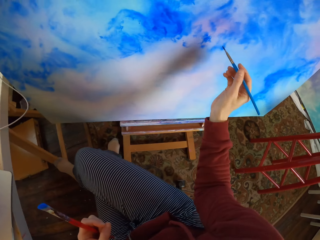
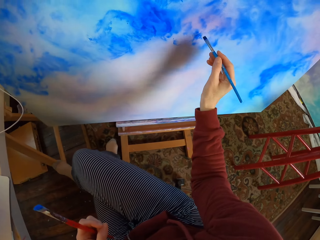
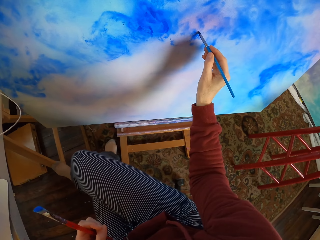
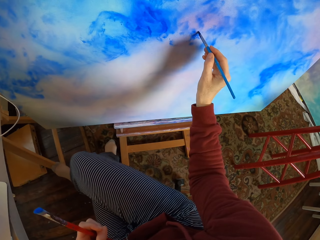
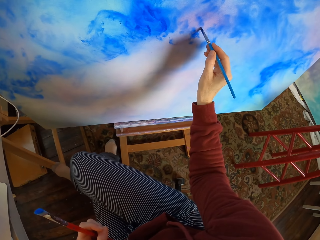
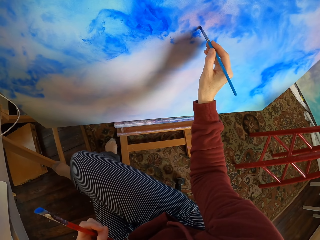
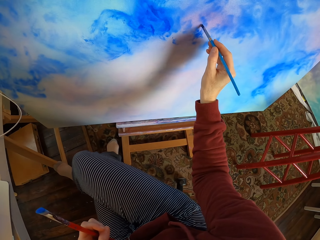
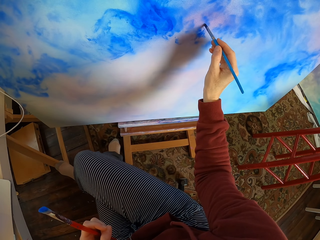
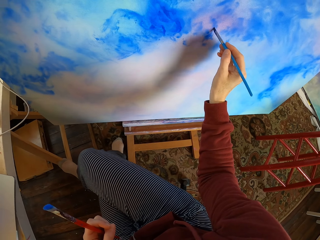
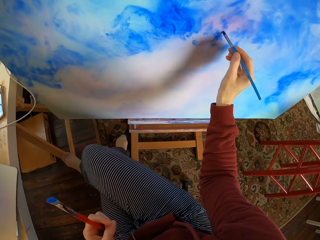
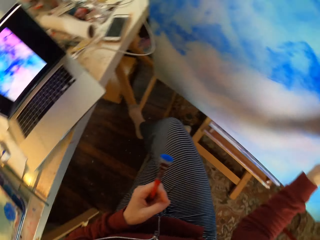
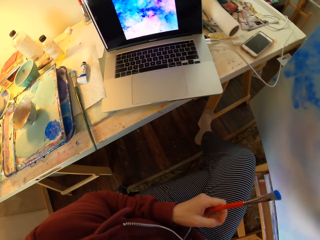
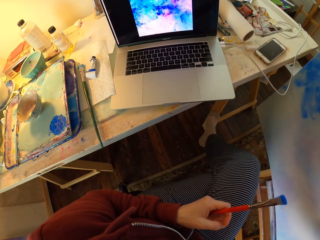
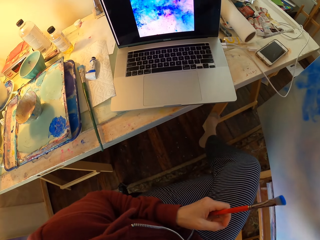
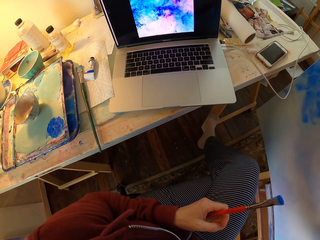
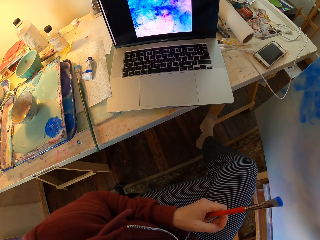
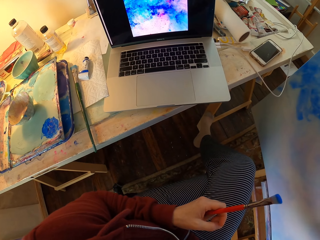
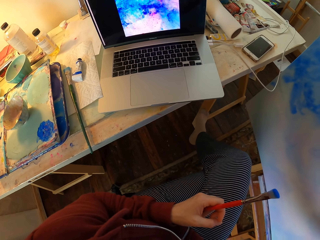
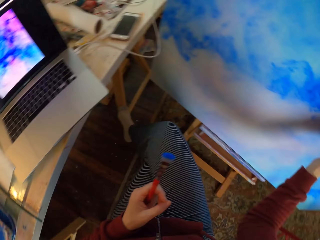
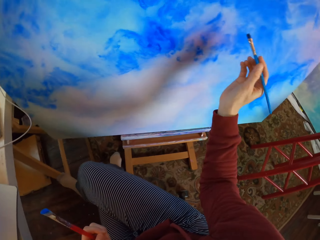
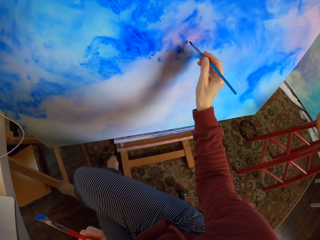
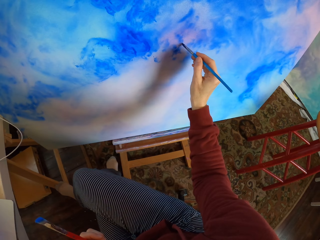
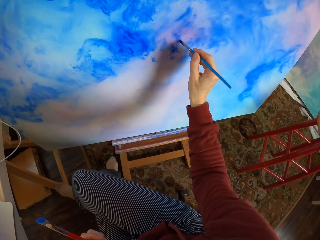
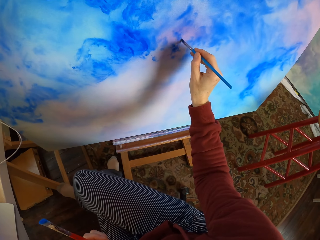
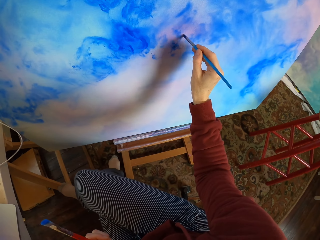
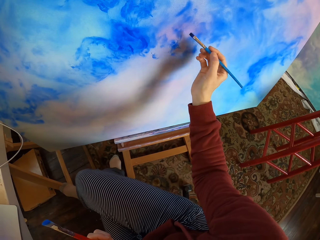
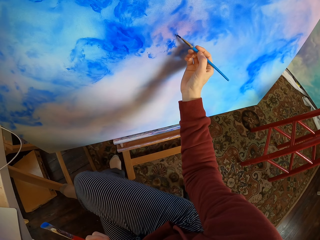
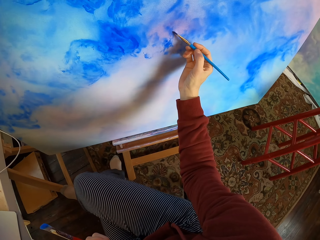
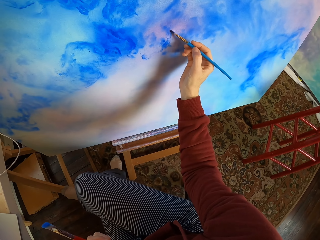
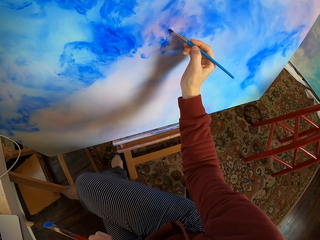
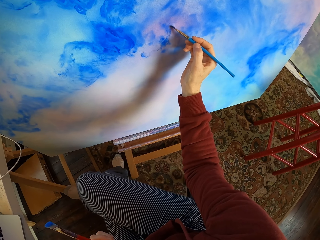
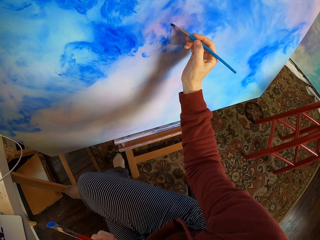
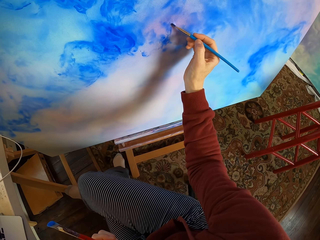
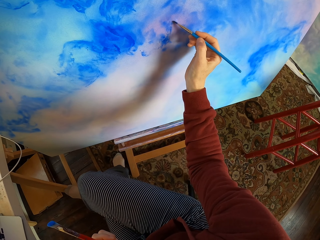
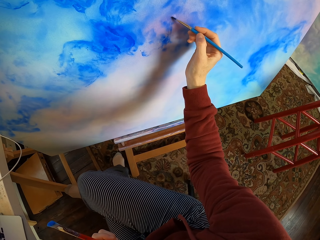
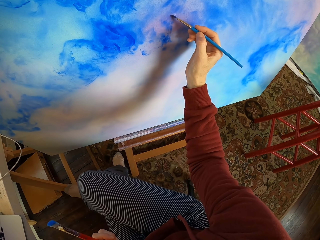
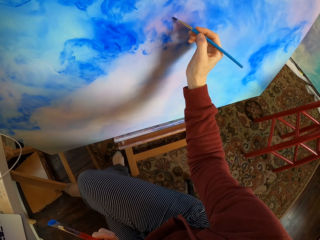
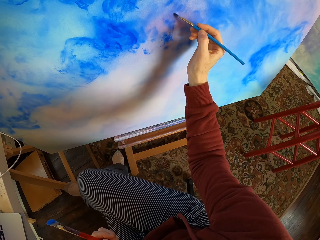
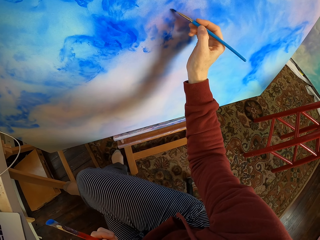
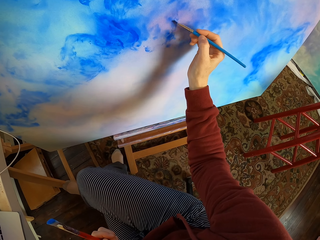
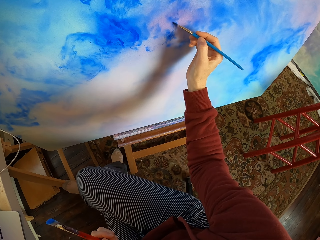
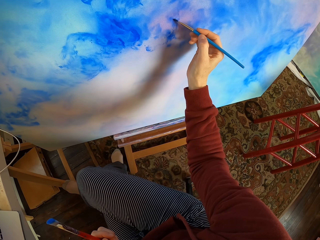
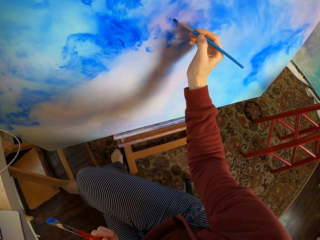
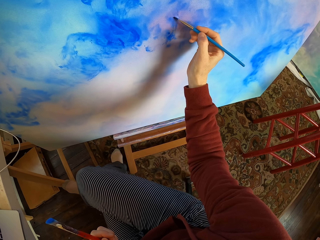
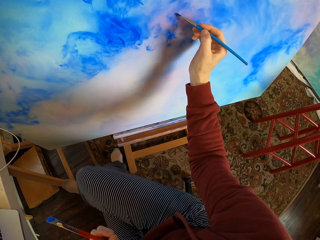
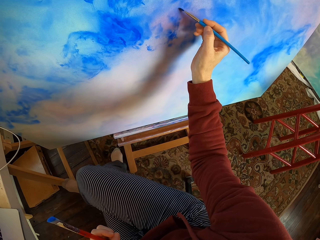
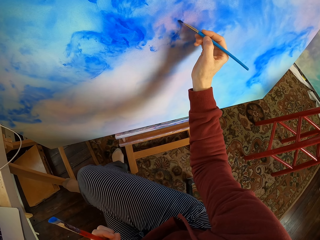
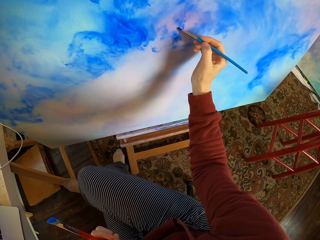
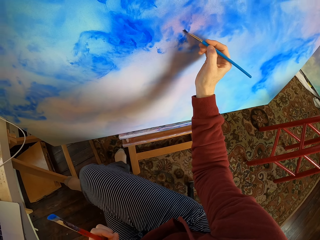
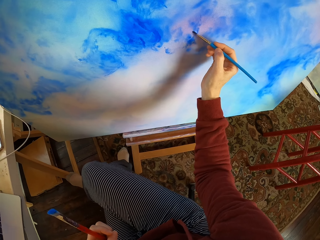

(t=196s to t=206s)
The camera wearer paints the decoration. They look at the laptop. They paint the decoration.

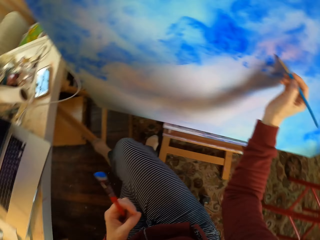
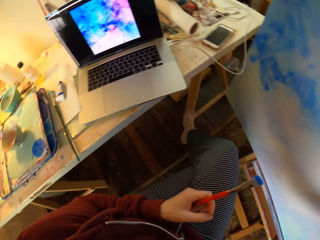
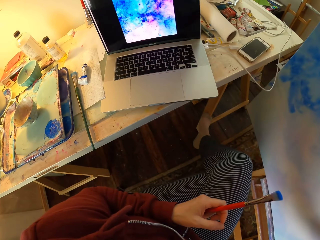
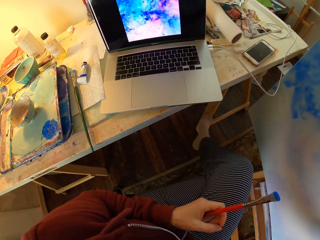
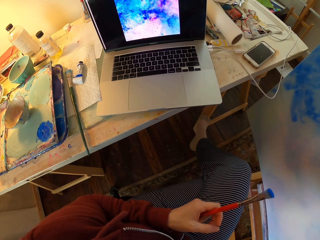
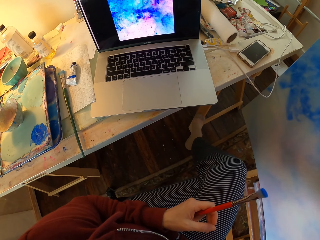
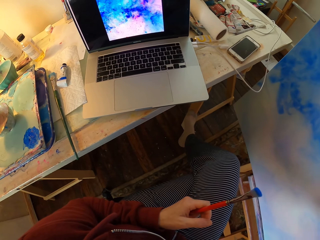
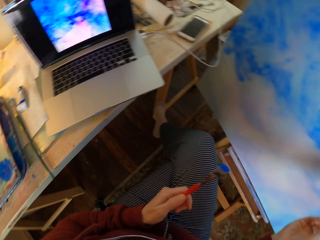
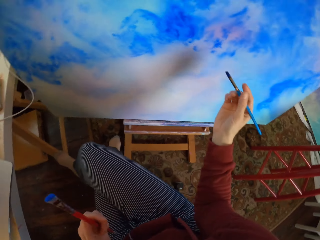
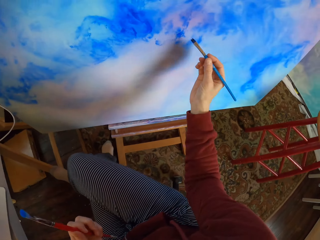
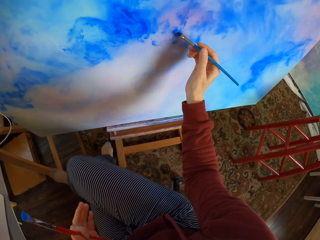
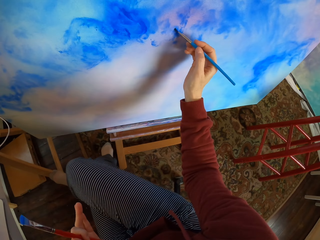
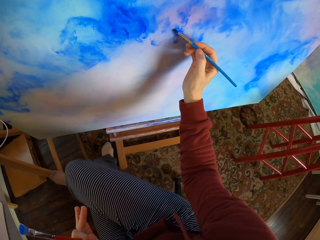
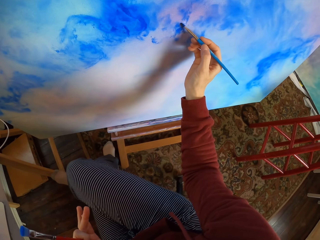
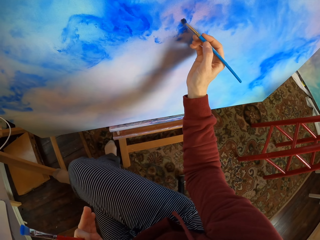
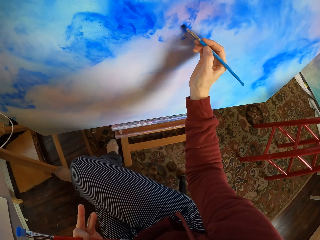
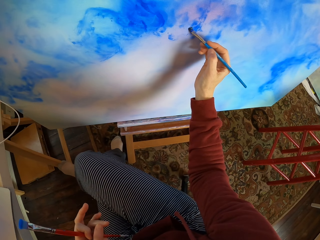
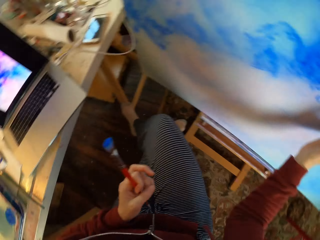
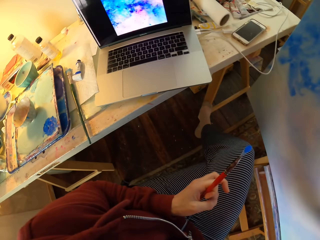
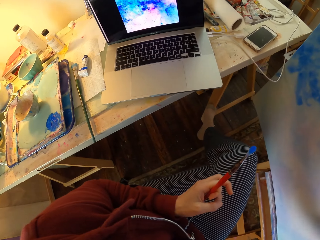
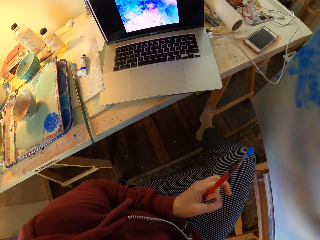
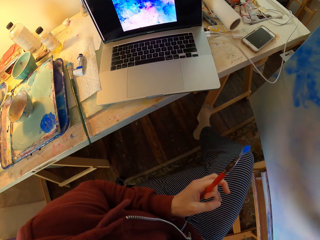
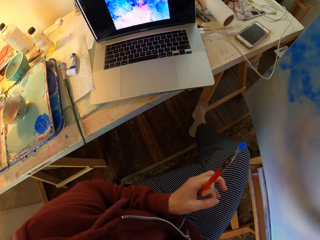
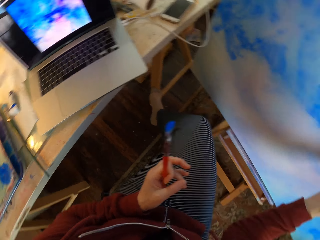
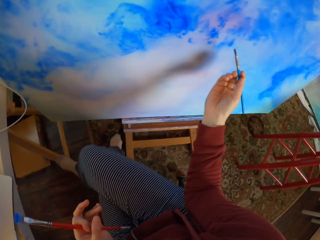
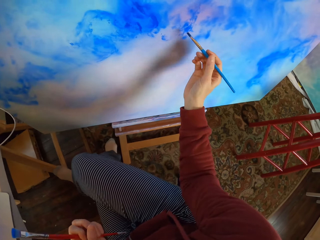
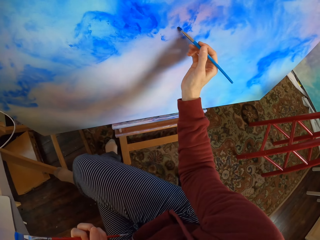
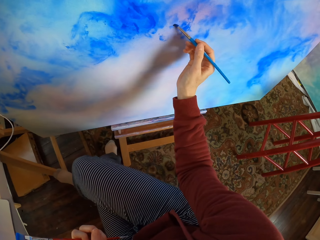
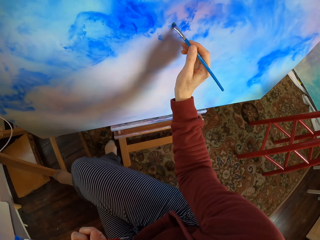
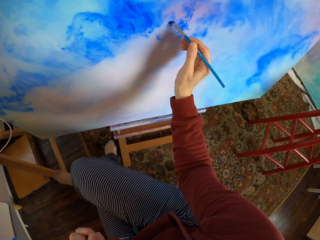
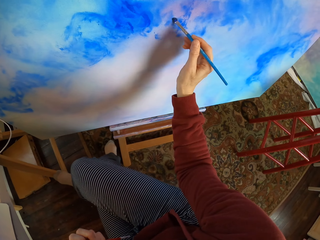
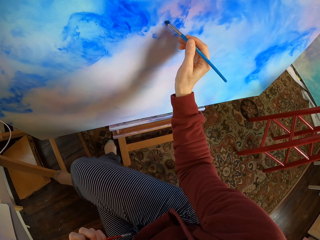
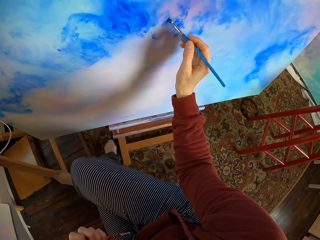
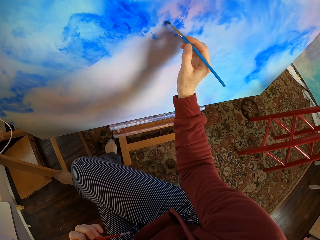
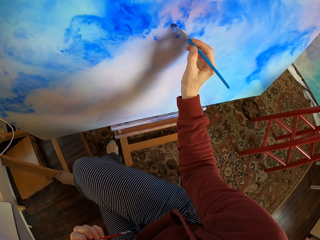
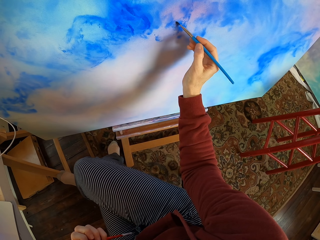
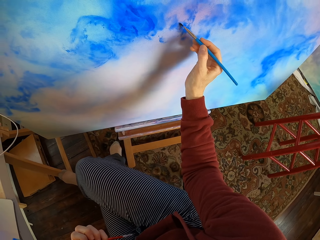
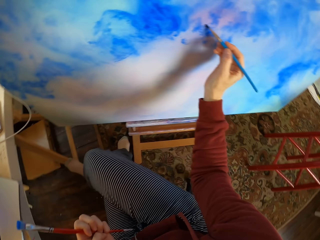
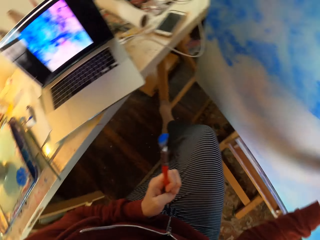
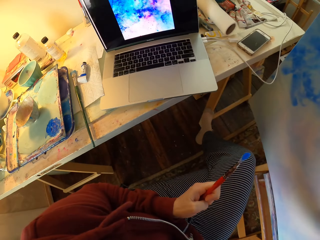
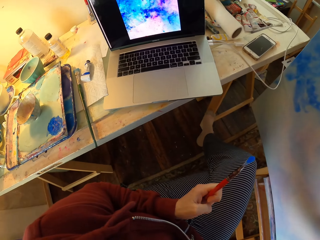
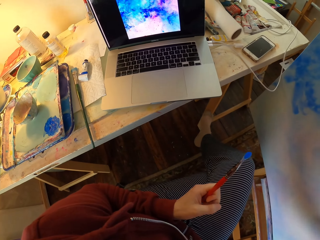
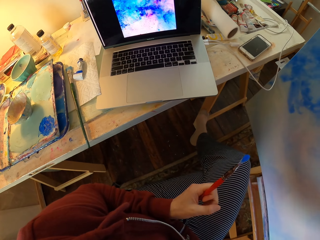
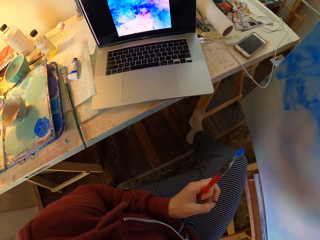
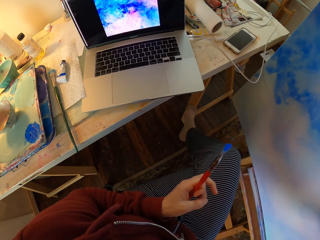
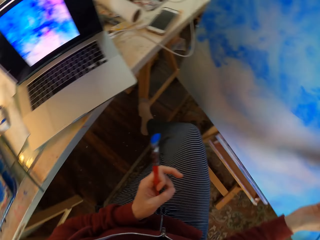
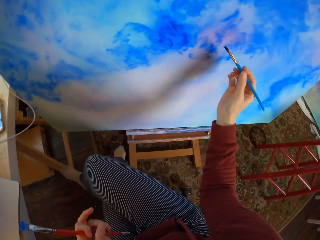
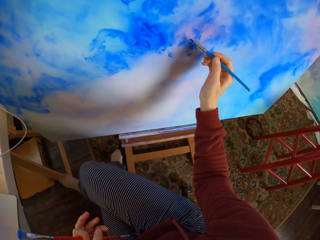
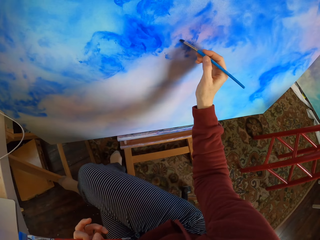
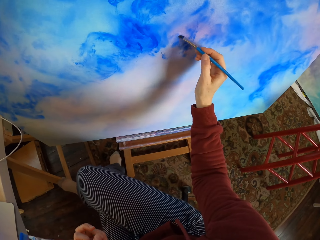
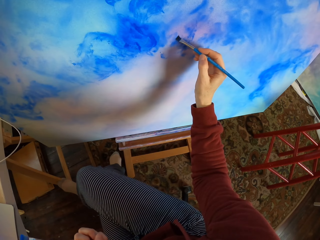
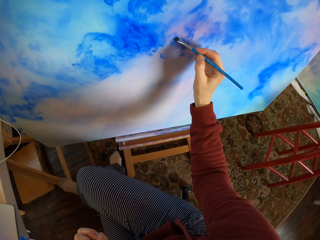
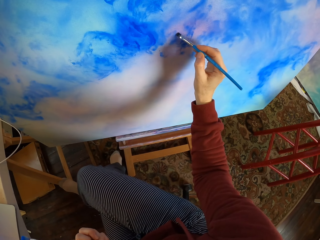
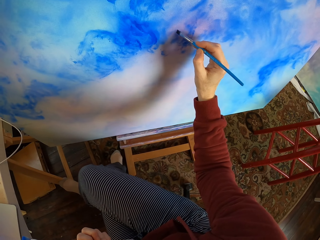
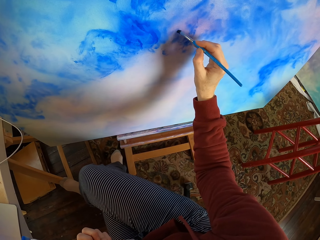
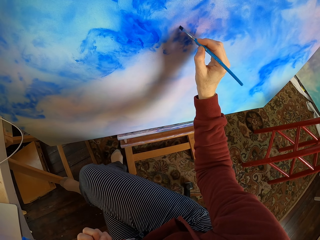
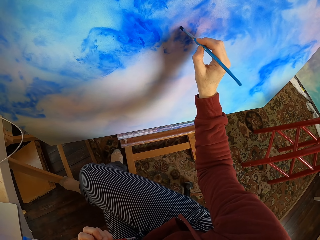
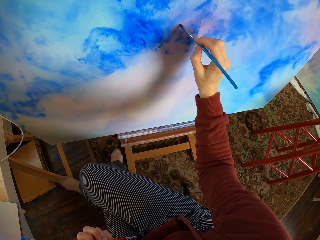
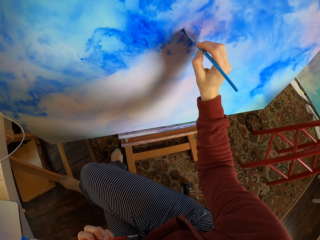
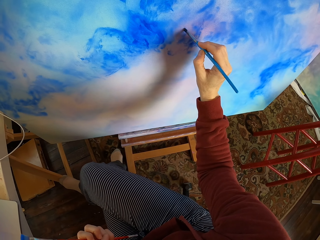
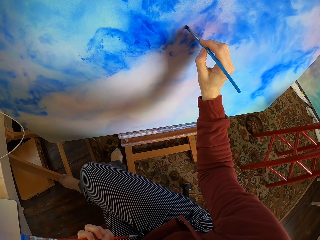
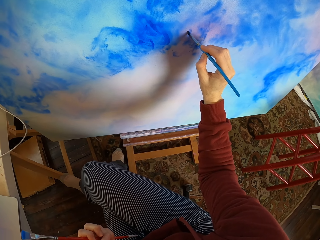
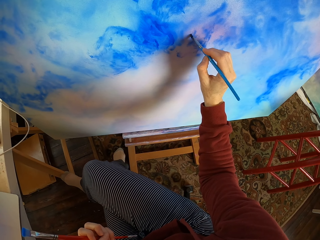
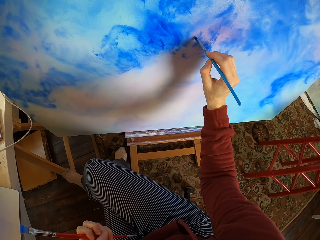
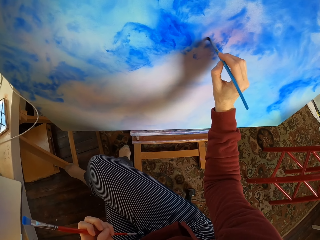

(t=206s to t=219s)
The camera wearer looks at the laptop. They paint the decoration. They look at the laptop. They paint the decoration. They look at the laptop. They paint the decoration.
